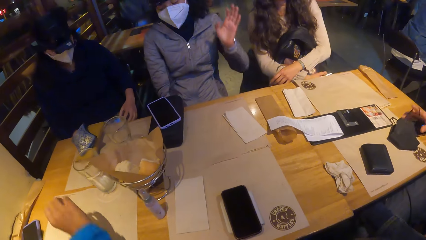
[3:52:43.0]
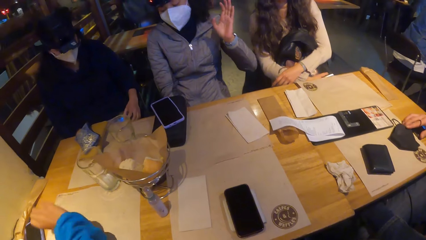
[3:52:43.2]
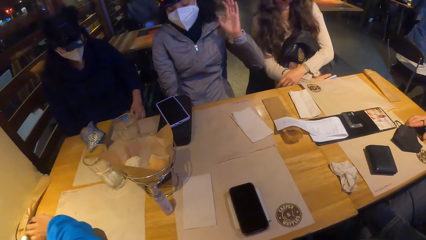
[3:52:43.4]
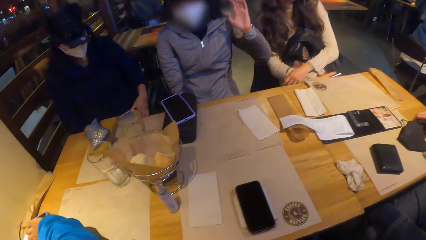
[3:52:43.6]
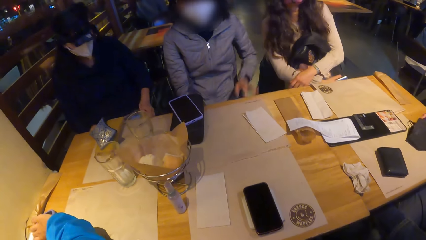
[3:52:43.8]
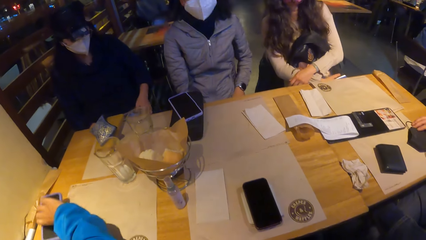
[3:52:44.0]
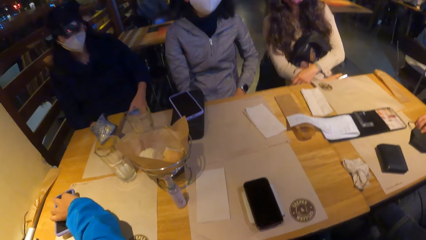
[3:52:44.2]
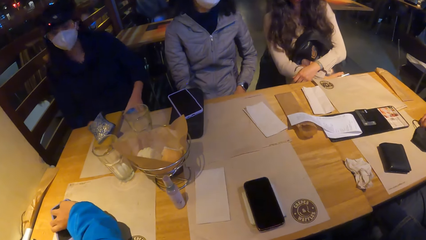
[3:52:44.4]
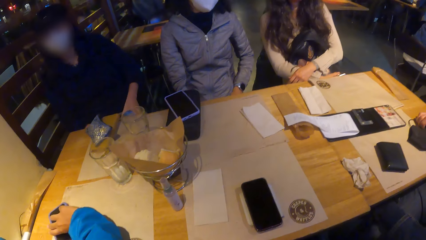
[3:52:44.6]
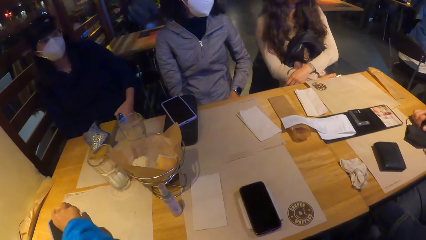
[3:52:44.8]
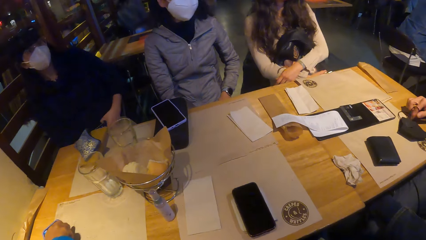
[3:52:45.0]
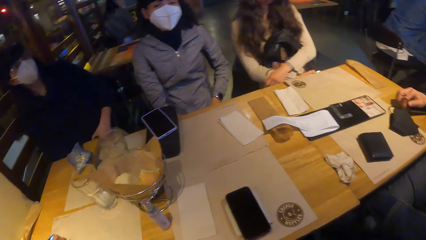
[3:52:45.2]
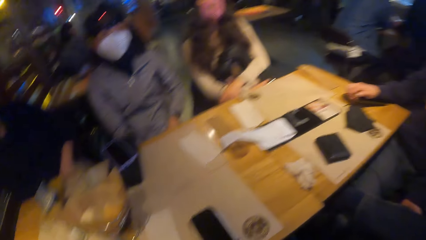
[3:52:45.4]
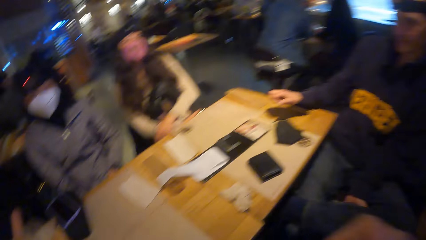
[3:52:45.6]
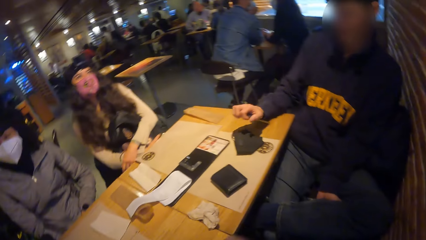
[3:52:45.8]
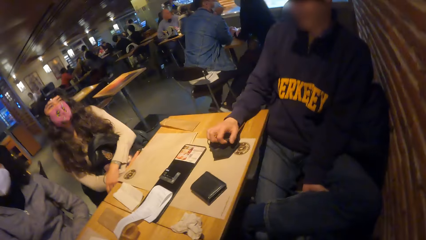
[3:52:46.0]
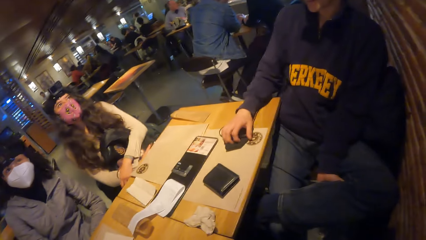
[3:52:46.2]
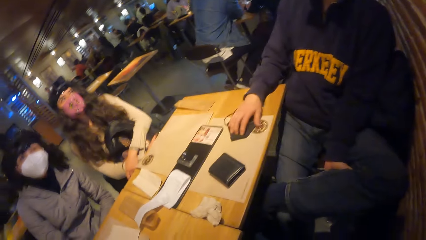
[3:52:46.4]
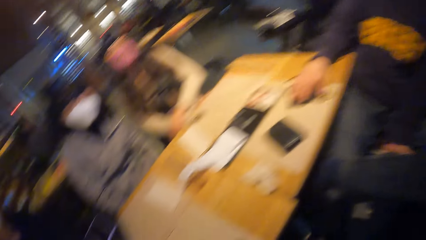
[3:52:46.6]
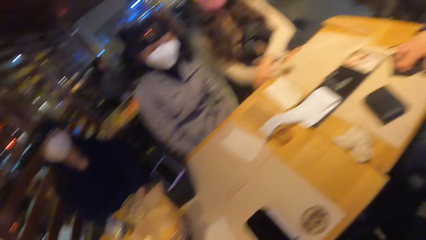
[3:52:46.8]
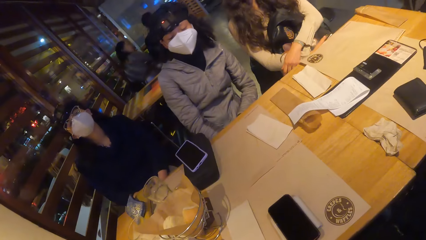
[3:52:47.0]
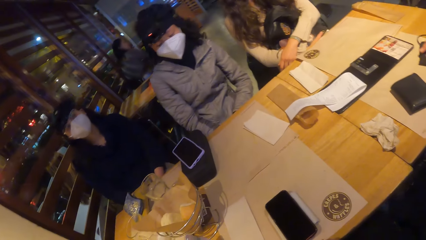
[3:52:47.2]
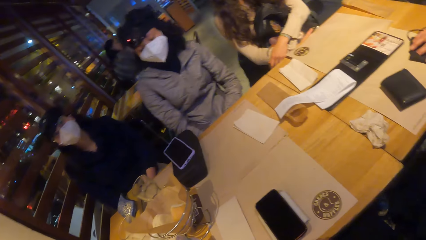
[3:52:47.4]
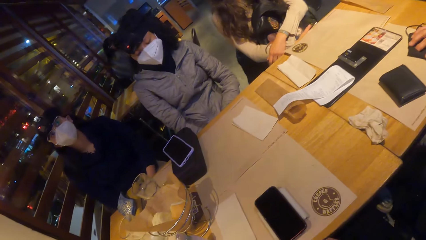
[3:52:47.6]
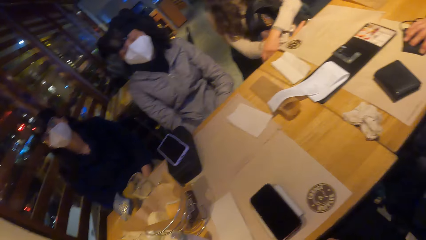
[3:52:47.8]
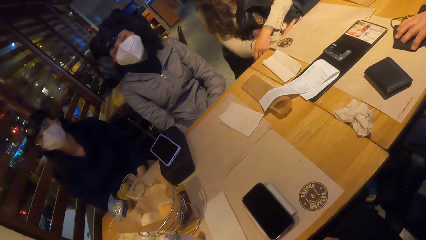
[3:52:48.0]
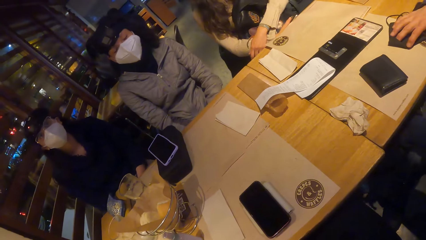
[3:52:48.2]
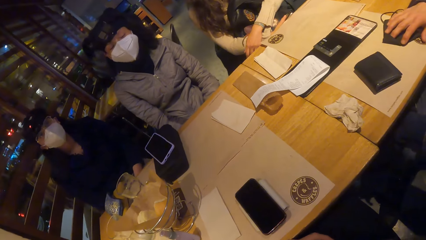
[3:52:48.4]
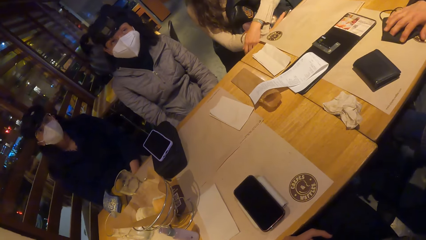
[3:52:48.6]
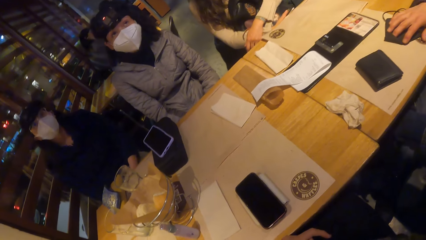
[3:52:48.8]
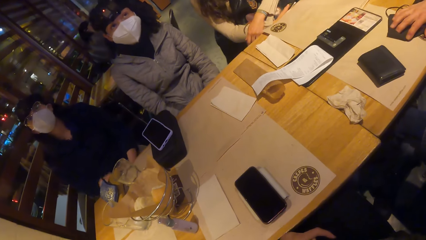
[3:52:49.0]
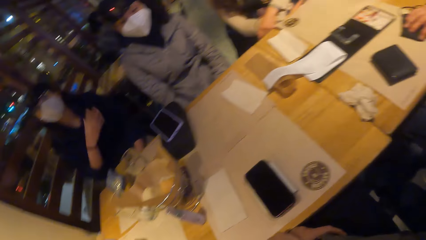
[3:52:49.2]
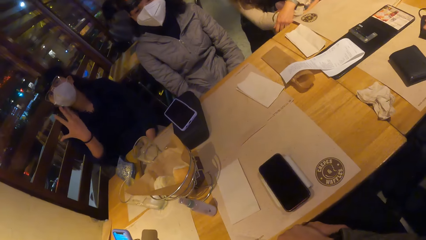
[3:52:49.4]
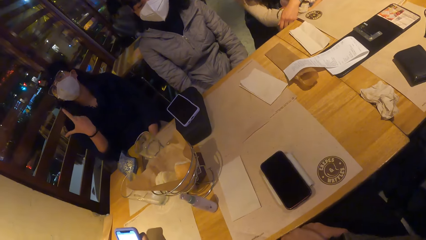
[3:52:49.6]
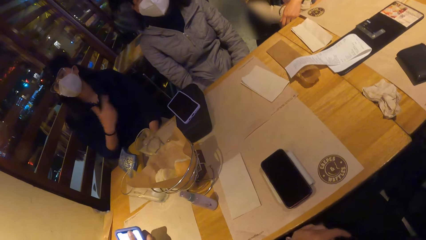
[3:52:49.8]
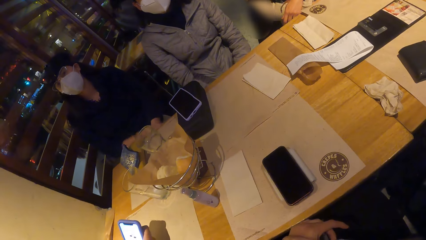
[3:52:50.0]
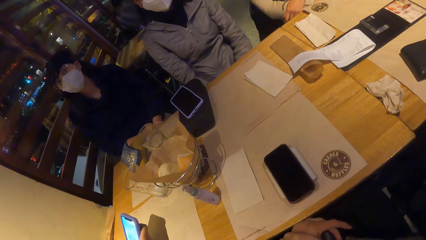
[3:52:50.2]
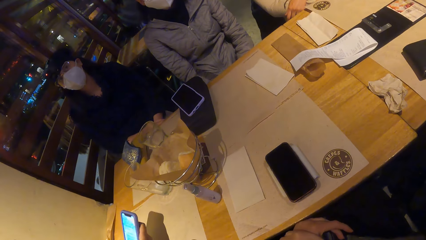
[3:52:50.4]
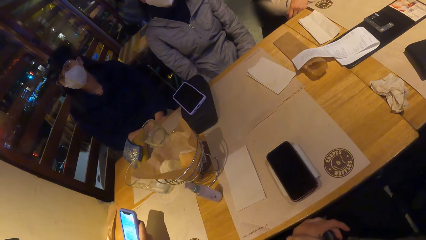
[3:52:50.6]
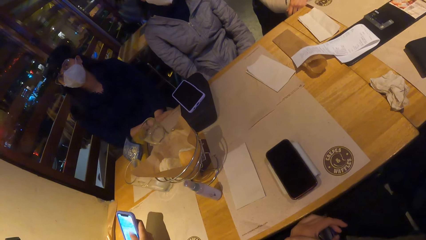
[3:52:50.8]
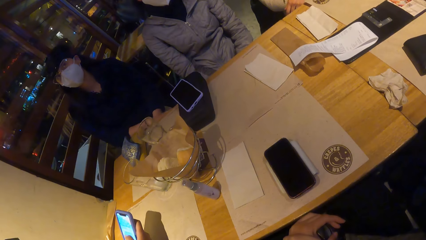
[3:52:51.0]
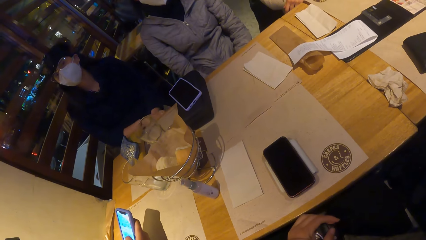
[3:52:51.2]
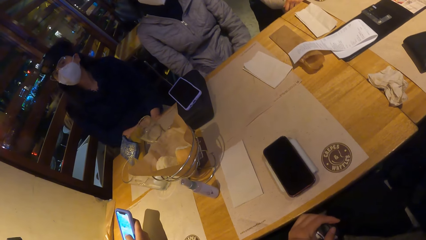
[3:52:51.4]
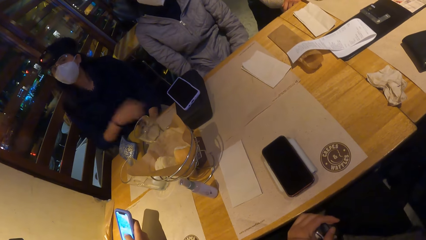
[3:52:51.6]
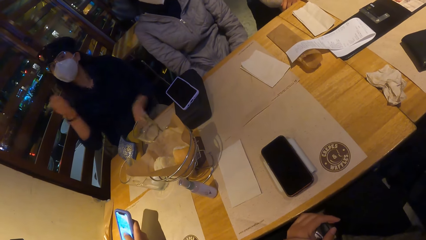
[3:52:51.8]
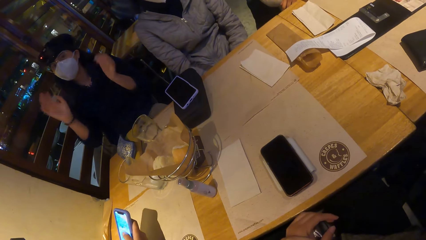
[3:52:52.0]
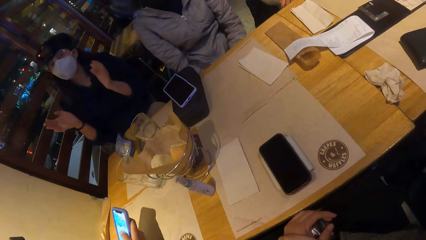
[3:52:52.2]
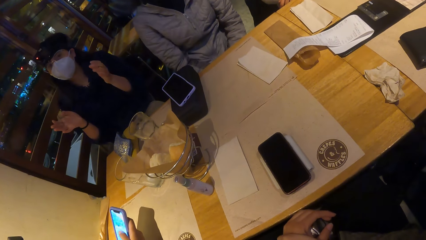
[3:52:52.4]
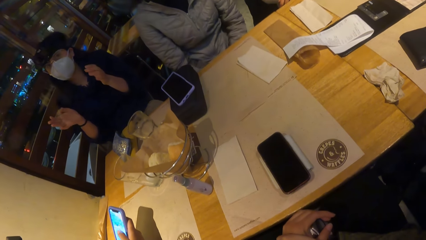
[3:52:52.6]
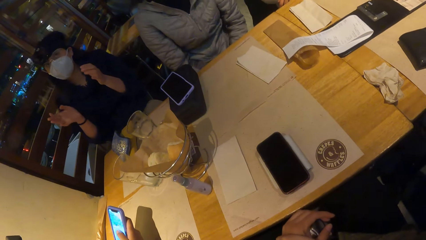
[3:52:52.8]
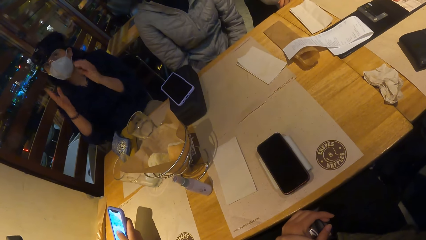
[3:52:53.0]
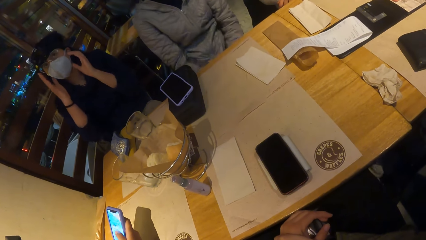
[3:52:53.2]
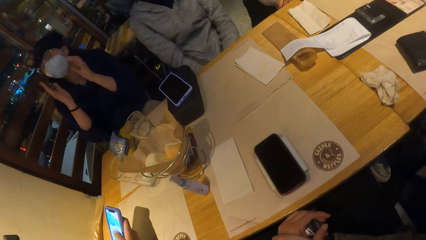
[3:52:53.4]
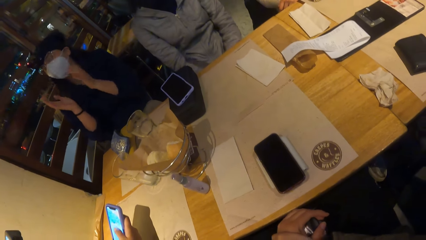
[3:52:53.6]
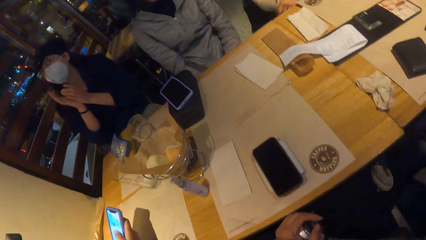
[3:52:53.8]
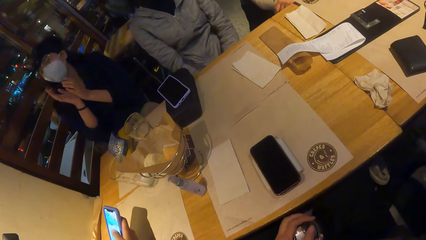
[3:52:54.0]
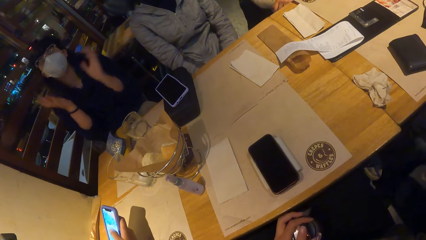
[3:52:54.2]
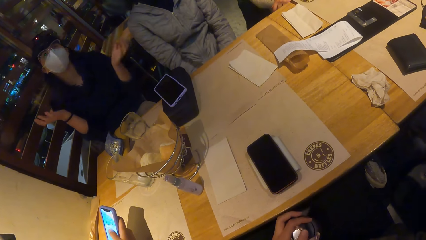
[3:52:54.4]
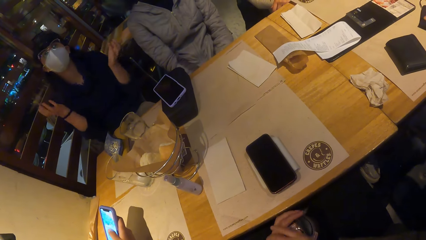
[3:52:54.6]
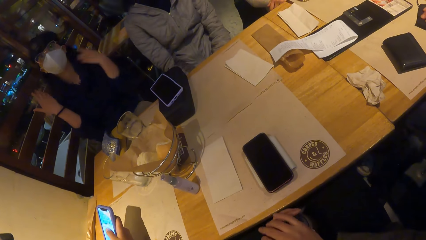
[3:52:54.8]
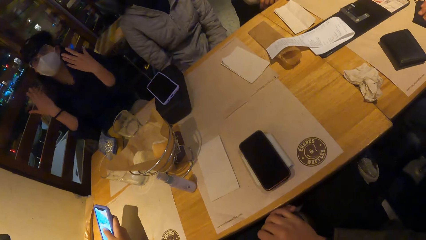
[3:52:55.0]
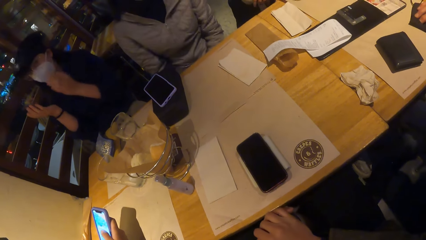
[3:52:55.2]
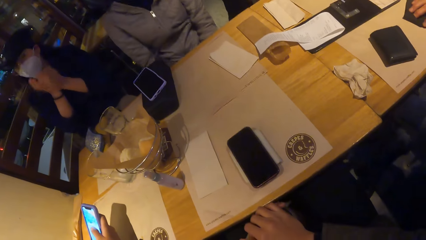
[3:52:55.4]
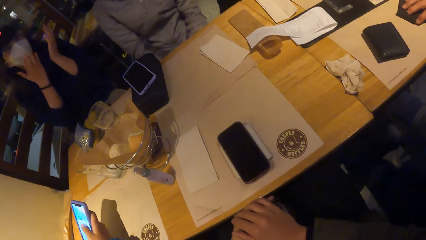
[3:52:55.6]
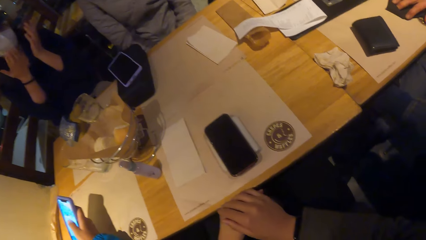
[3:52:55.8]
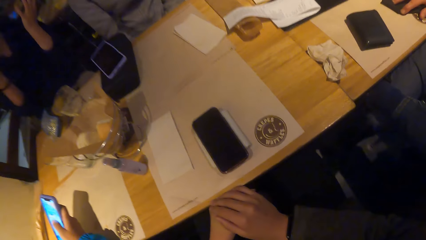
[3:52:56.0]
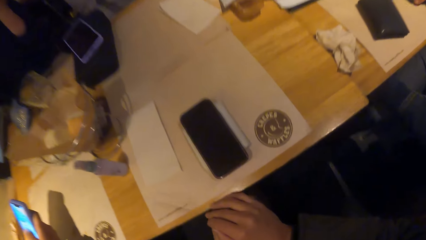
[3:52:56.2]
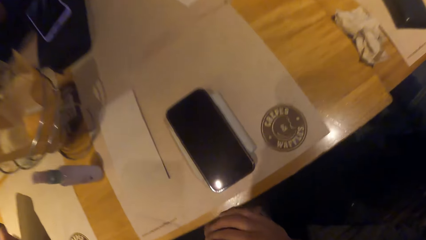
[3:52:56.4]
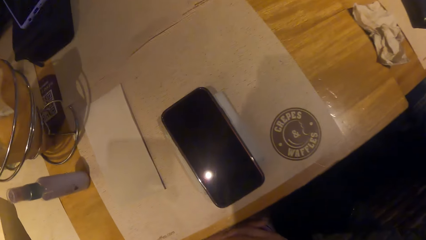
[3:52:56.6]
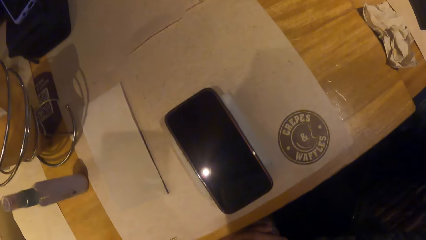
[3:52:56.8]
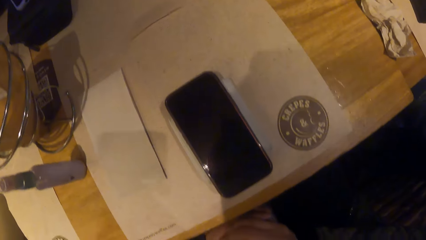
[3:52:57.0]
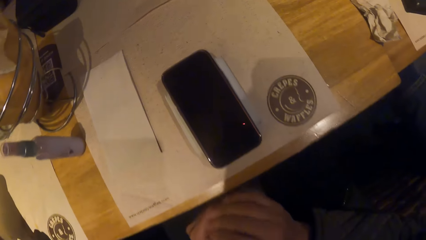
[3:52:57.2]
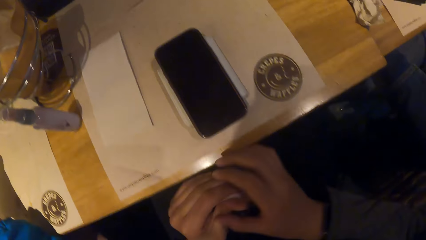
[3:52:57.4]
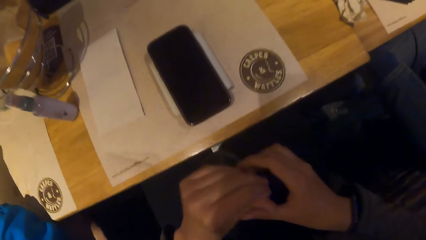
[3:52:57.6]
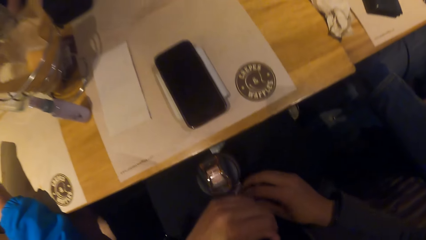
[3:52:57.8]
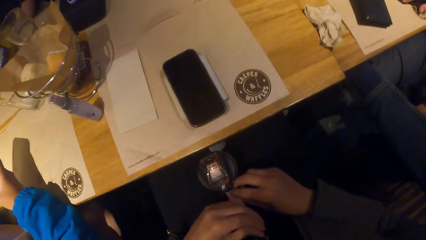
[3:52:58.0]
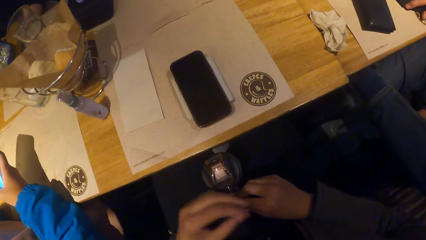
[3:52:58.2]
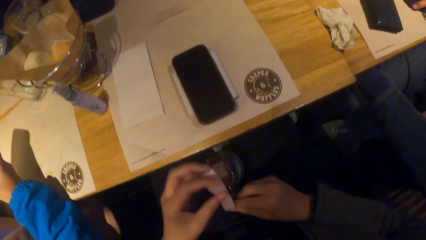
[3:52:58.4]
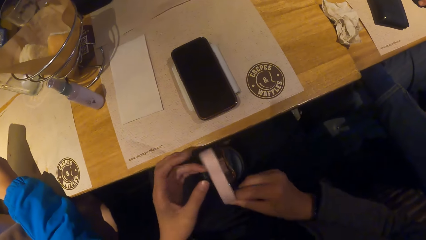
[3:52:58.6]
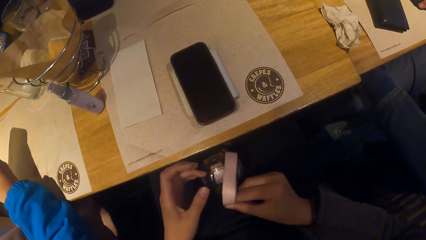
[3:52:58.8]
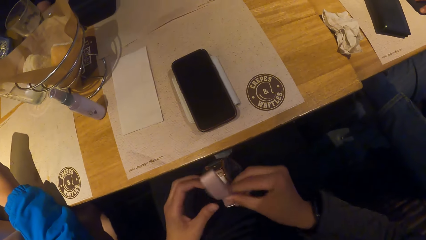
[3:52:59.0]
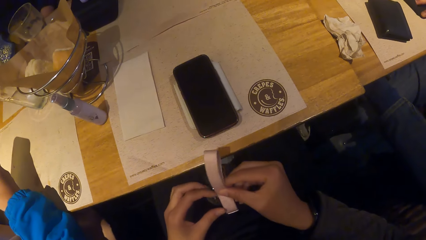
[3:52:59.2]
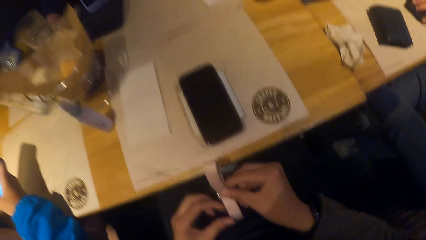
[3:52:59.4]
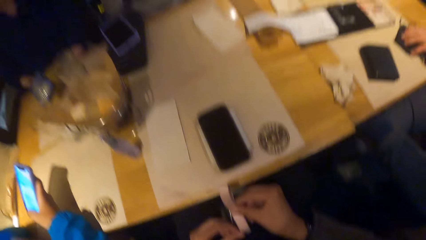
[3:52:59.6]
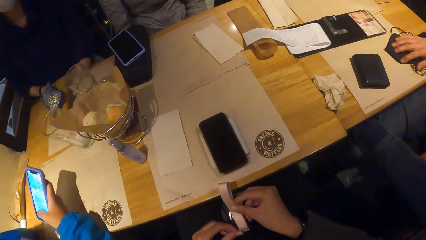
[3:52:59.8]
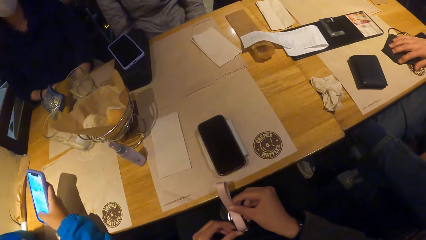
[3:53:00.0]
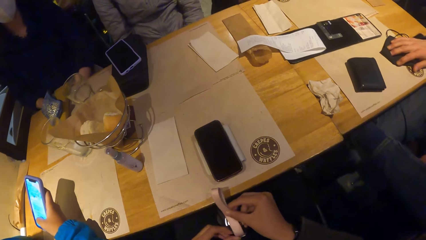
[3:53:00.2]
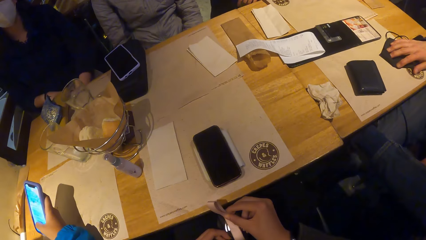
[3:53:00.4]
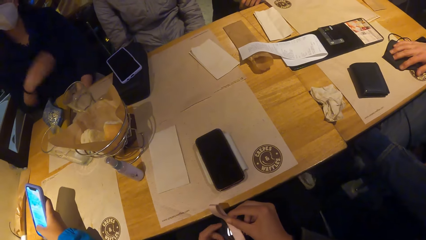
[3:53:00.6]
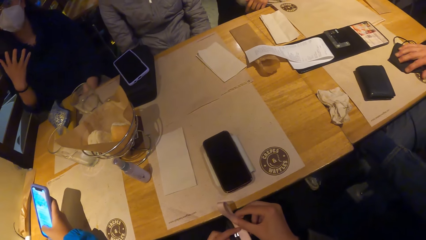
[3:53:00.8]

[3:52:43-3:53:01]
A woman moves a phone on the table with her right hand. Another woman moves the phone on her lap with her left hand. The first woman operates the phone with her right hand. A person moves hands. The camera wearer places both hands on the water bottle between her thighs. She holds the water bottle handle on the water bottle between her thighs with both hands. She interacts with the group of people at the table.
